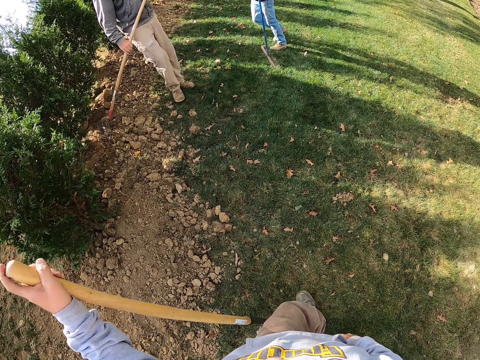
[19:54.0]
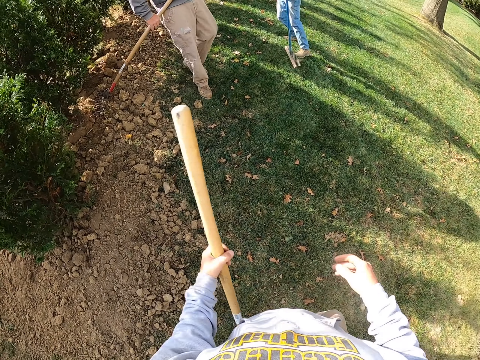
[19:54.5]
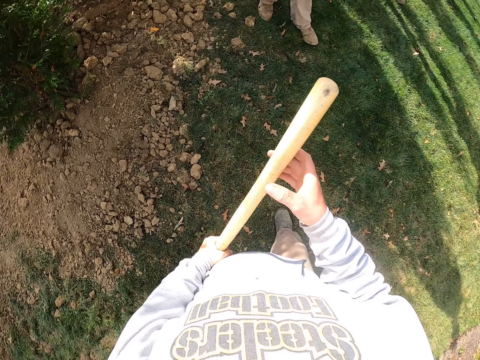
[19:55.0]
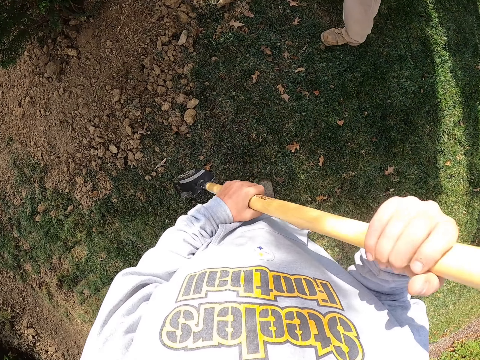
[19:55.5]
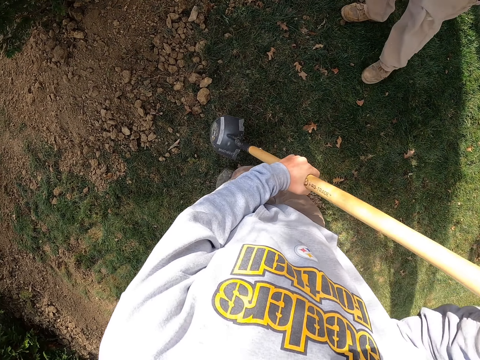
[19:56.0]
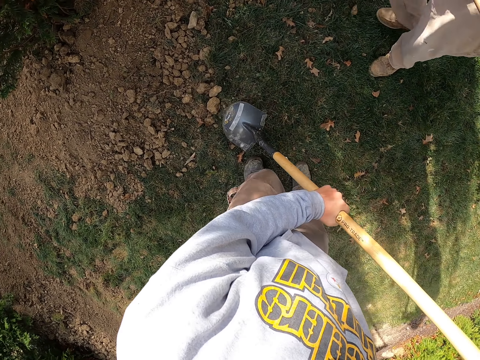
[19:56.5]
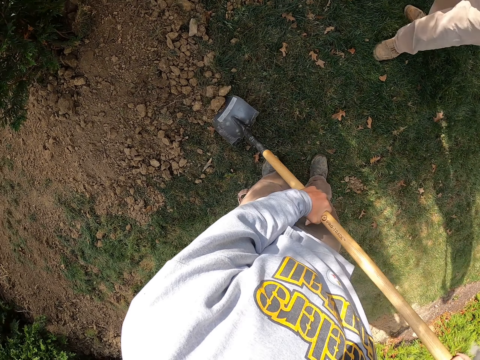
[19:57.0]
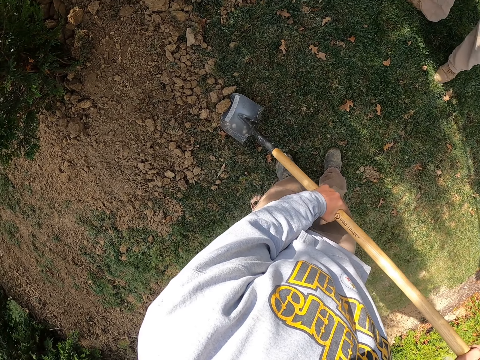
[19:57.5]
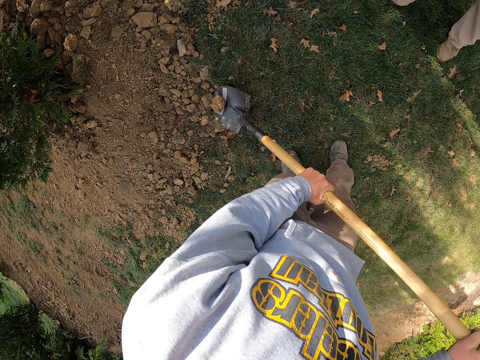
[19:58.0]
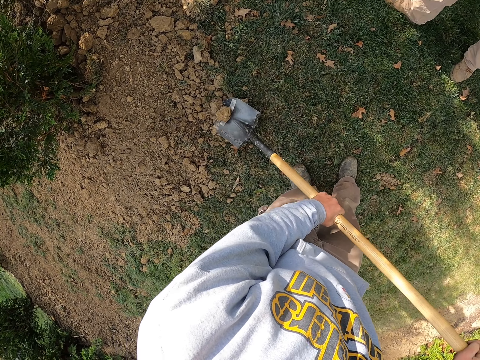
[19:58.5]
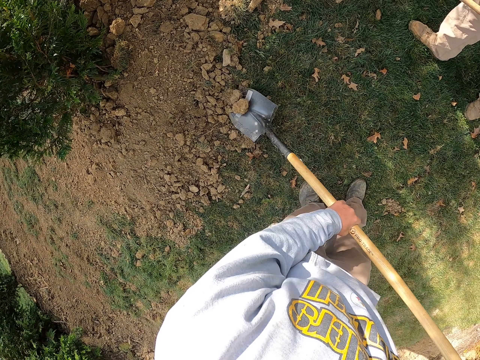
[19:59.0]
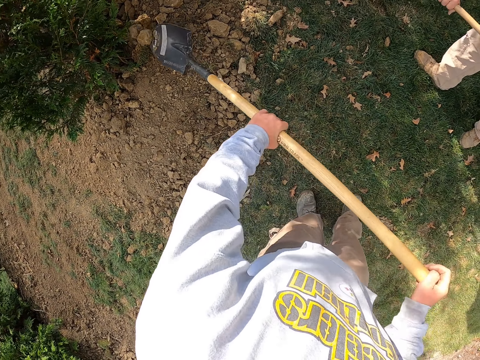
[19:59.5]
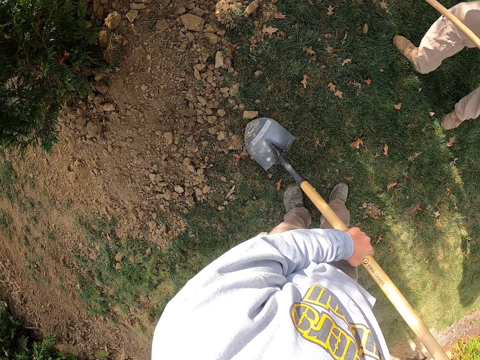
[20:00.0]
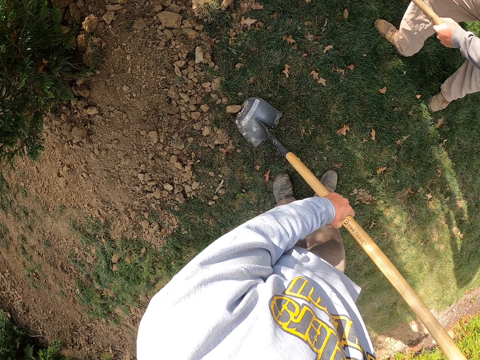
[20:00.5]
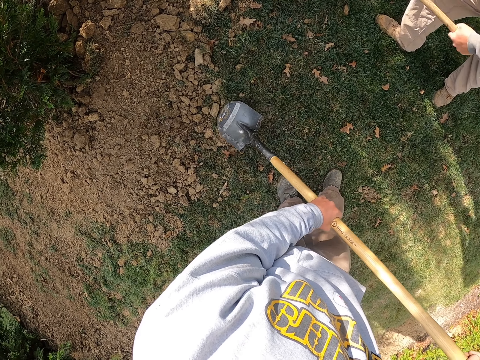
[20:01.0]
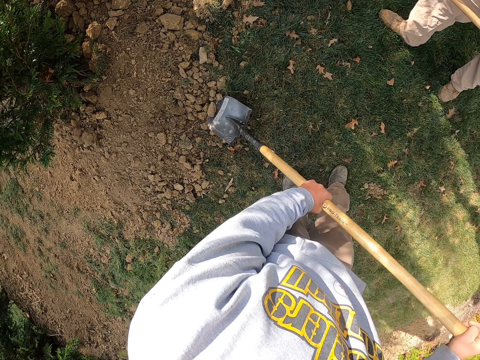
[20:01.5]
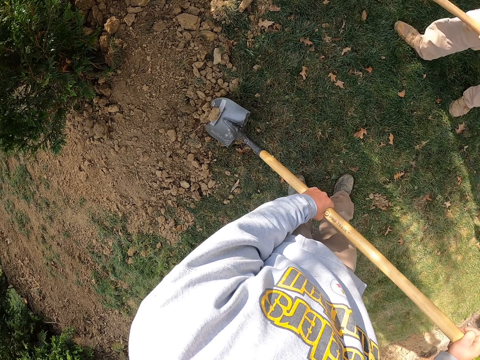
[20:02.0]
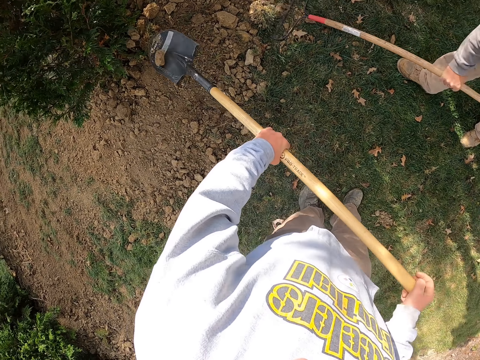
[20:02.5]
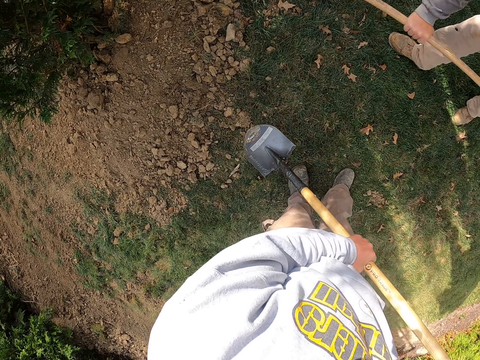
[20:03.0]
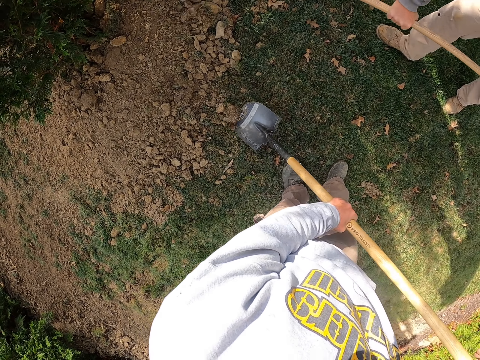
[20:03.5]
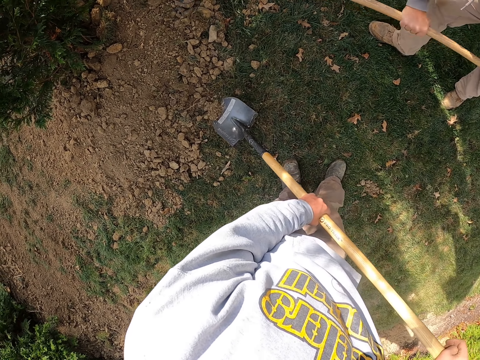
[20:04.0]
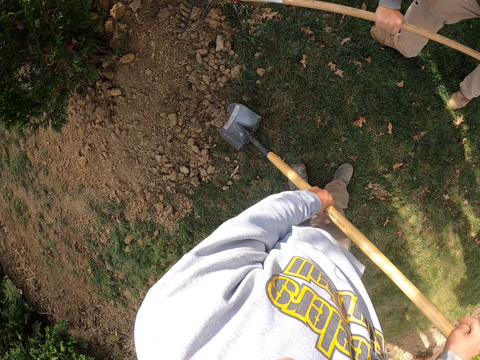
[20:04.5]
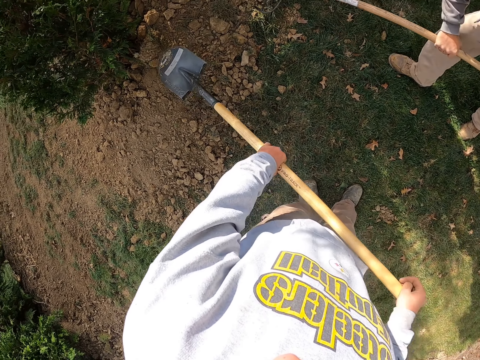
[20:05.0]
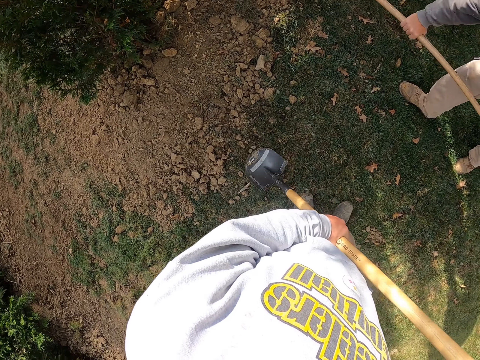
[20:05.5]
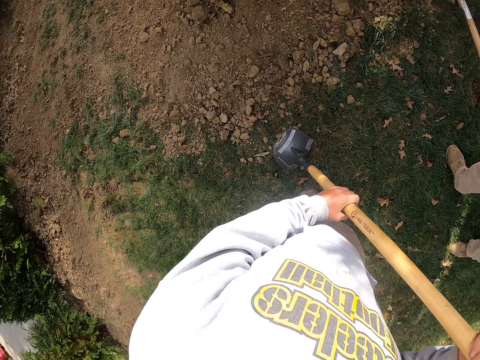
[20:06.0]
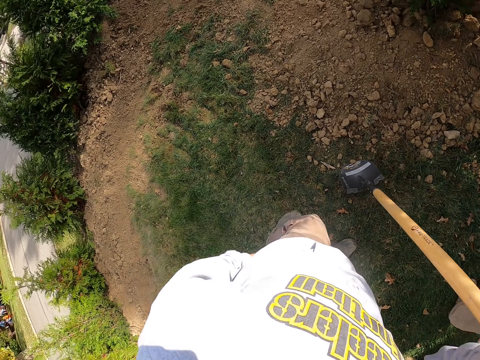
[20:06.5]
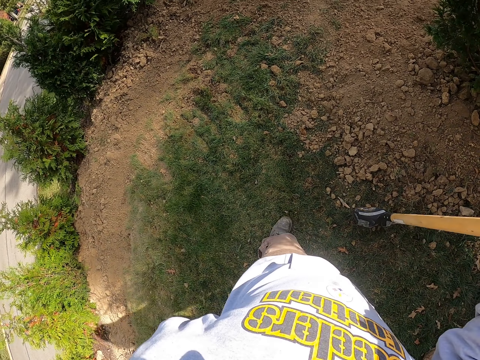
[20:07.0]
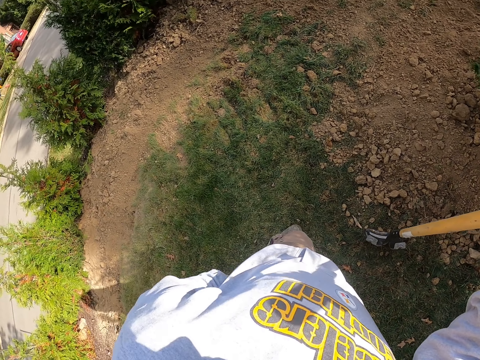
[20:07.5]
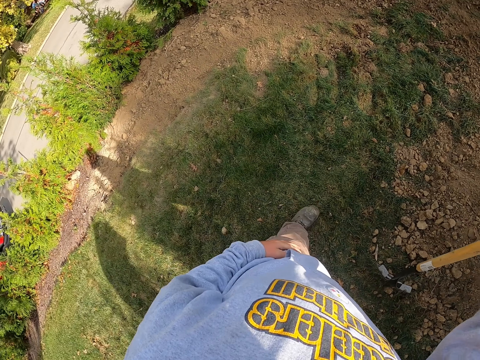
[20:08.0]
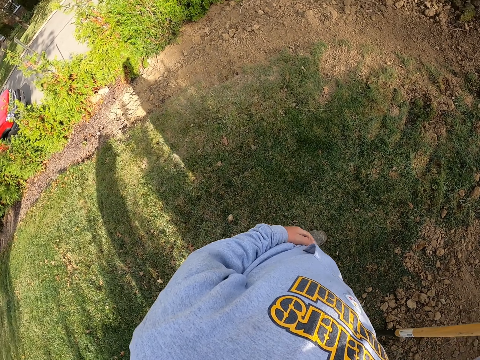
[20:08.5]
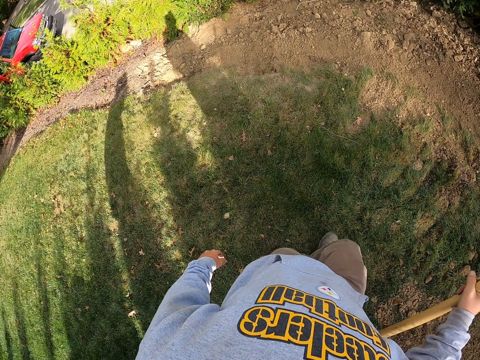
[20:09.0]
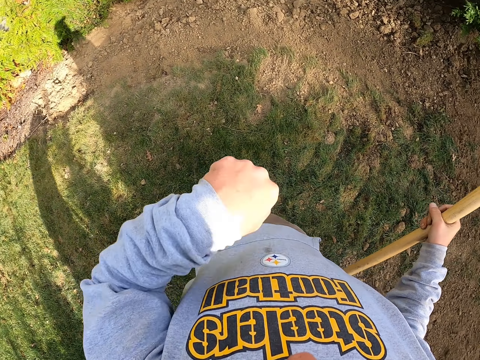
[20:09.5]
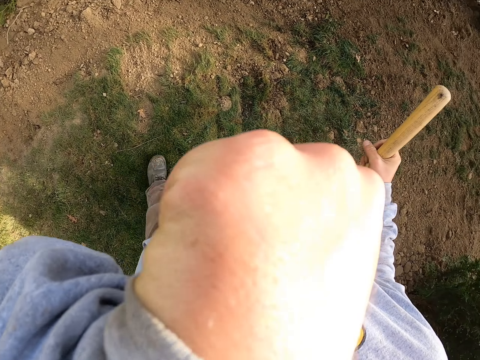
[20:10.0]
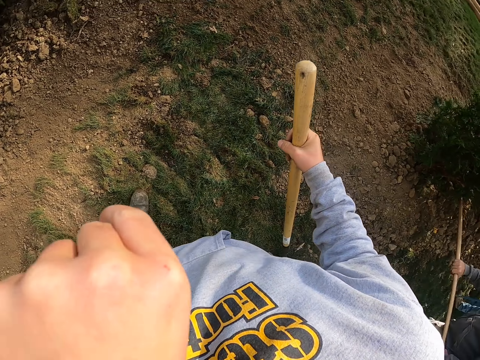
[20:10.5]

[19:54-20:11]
A man walks in the garden. Another man walks in the garden. The other man heaps up granules of soil with a rake. The camera wearer walks in the garden.

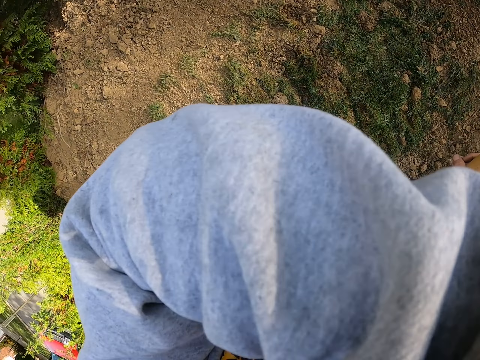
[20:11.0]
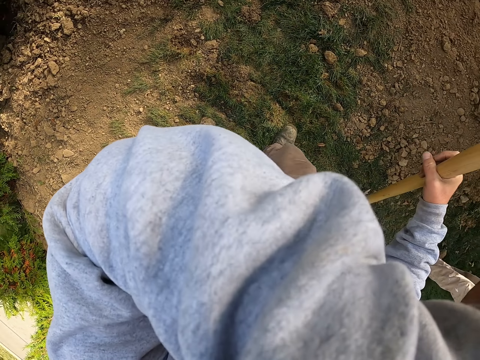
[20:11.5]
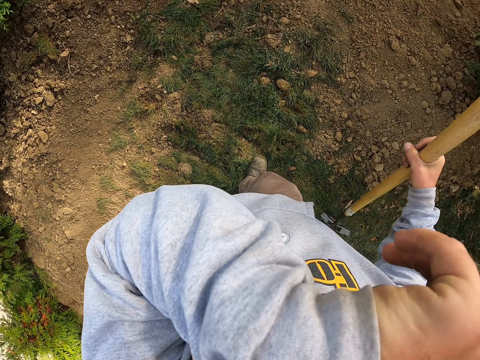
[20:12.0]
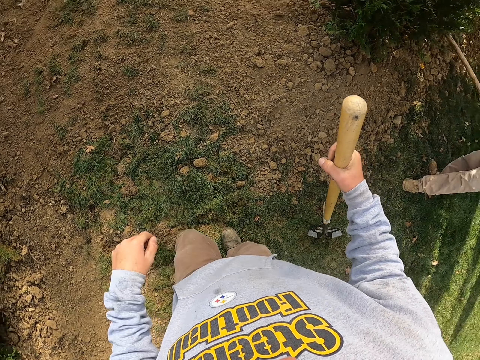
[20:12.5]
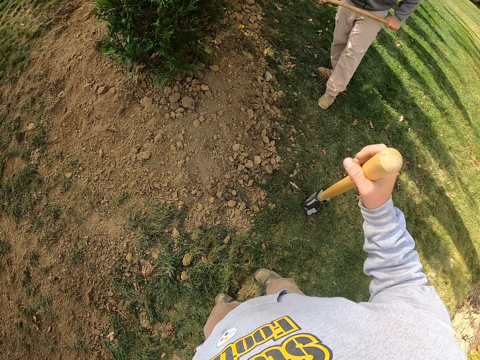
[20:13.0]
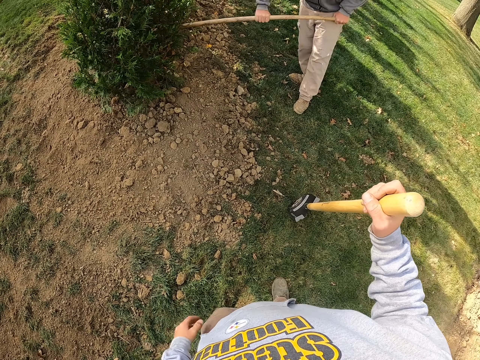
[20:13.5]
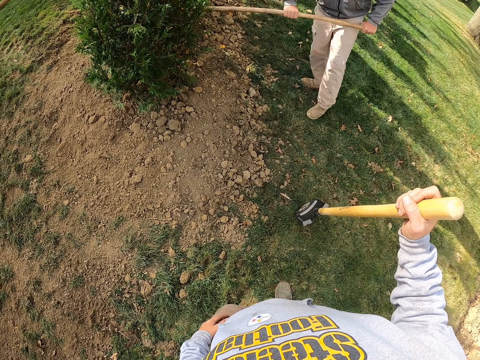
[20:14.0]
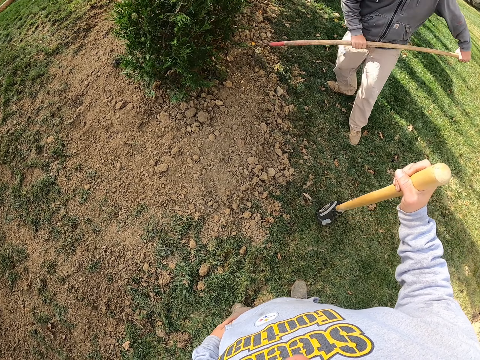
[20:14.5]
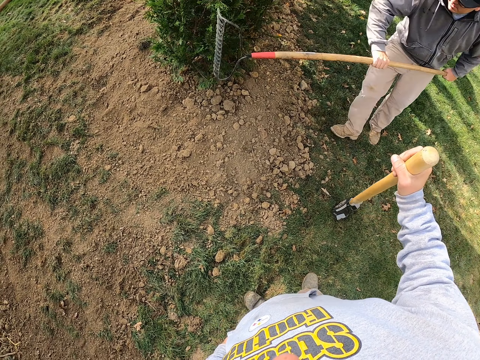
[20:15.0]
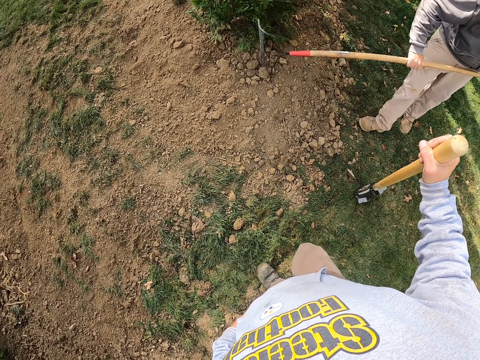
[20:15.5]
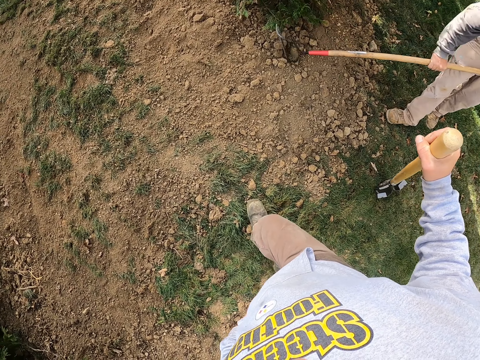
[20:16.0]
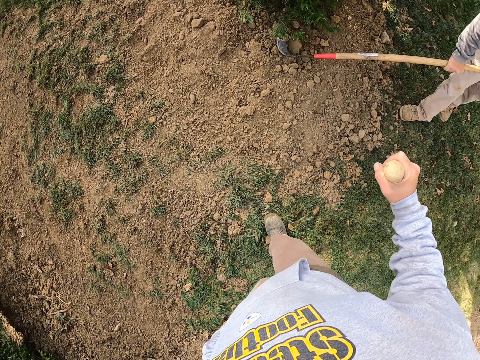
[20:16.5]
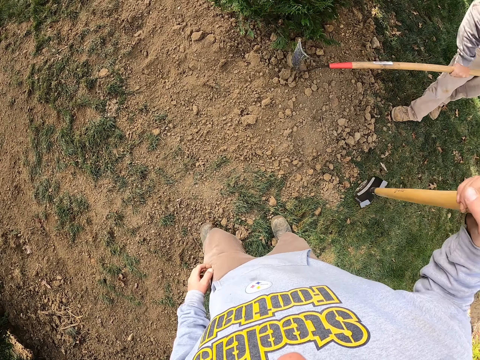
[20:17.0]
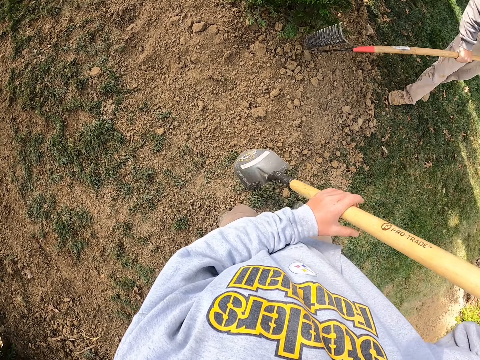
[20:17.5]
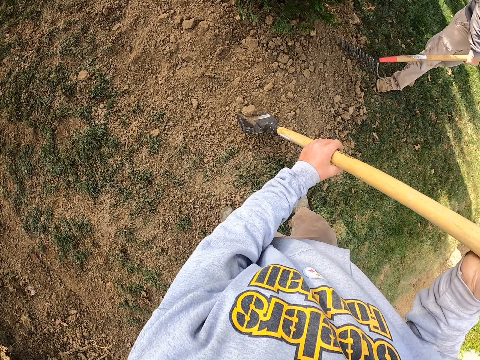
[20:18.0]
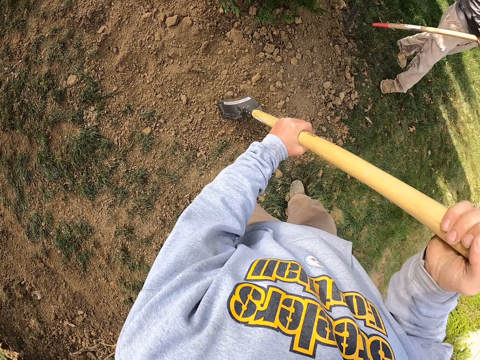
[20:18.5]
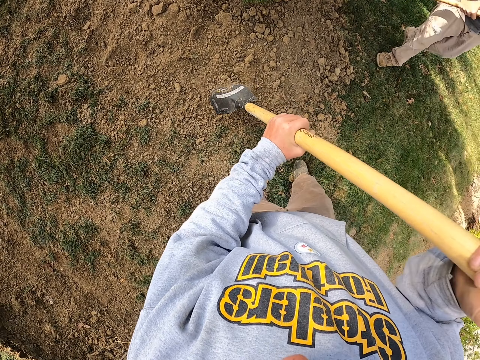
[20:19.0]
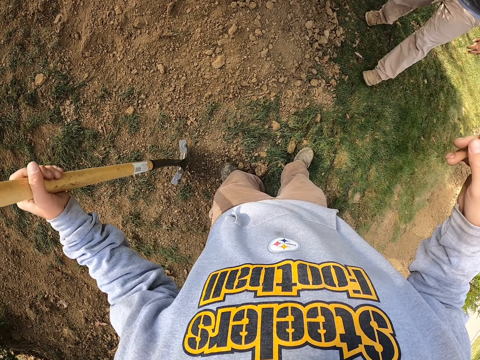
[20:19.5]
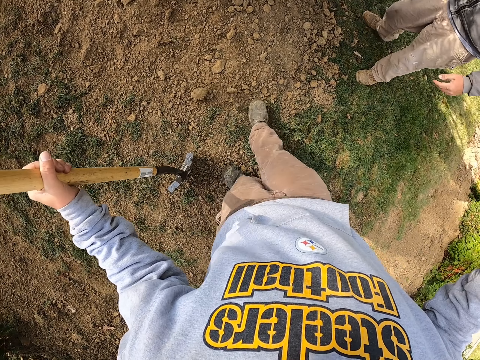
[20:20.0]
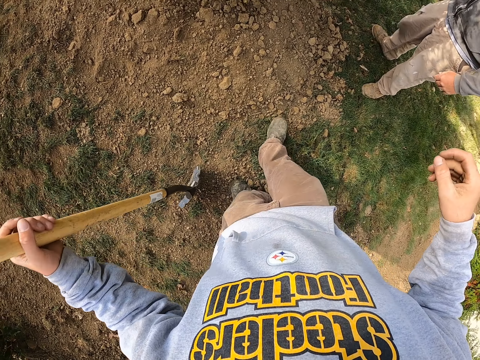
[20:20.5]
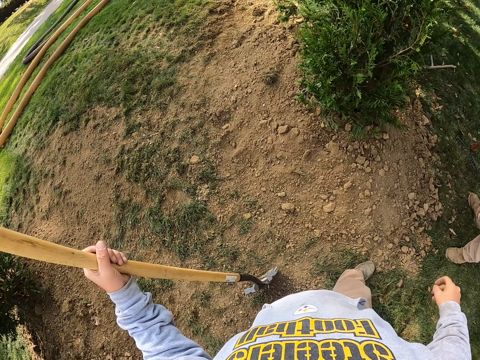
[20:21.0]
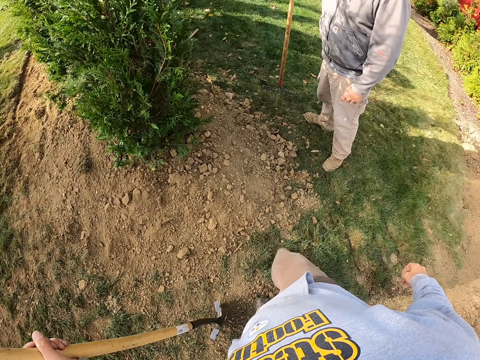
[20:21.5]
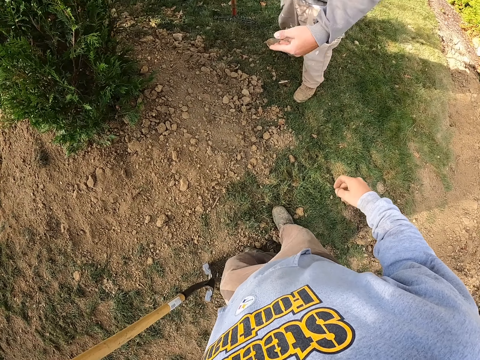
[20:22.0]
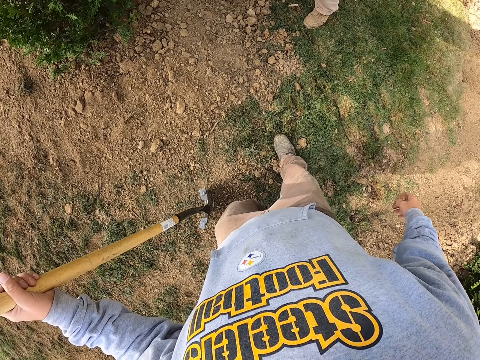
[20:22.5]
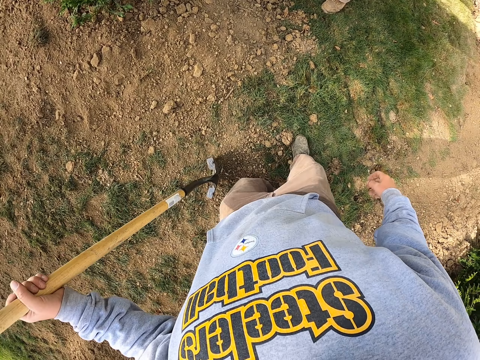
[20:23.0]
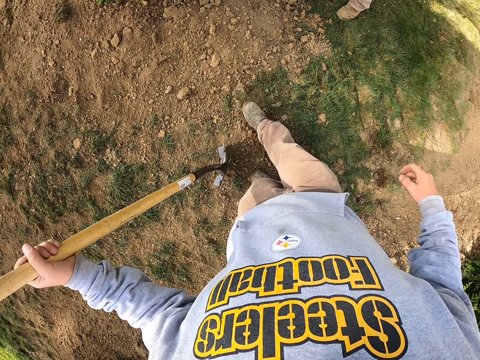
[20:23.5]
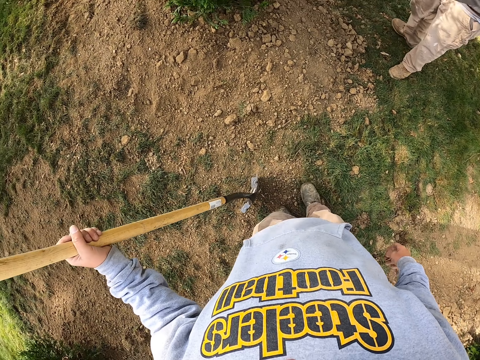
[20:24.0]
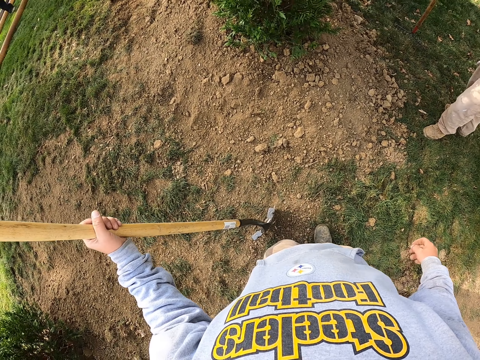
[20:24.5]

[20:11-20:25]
A man breaks the granules of soil. The camera wearer breaks the granules of soil with a shovel.
